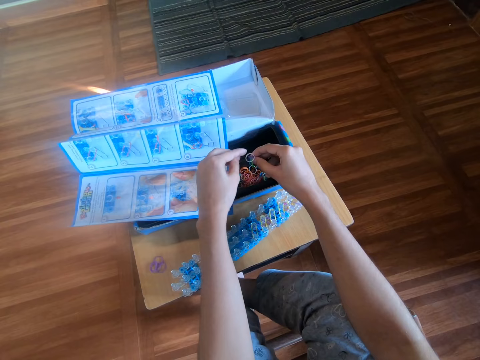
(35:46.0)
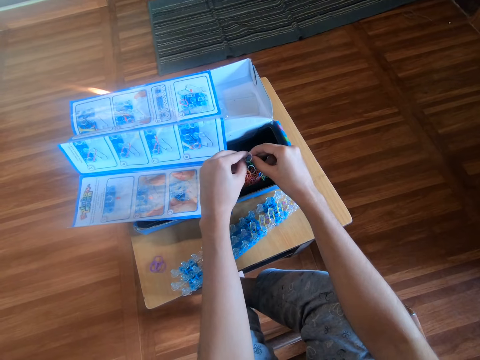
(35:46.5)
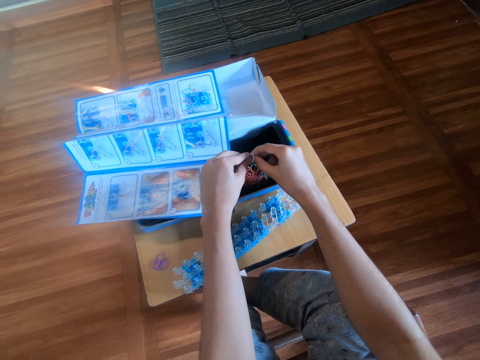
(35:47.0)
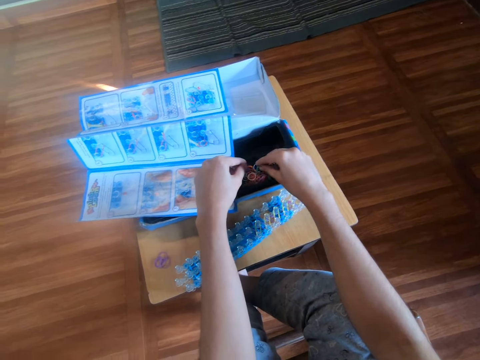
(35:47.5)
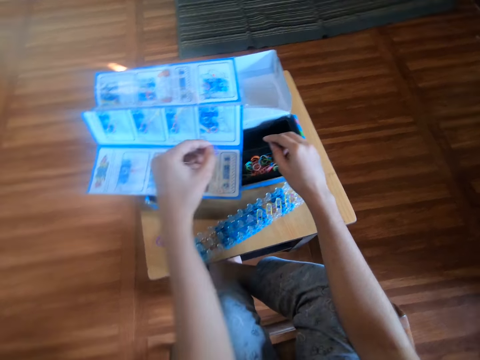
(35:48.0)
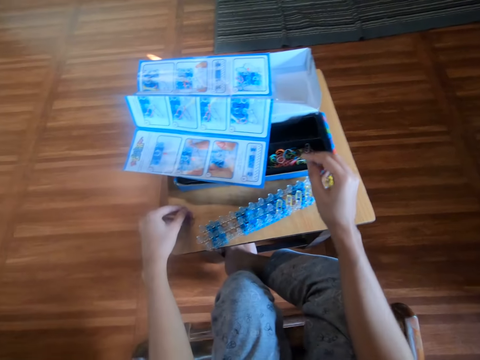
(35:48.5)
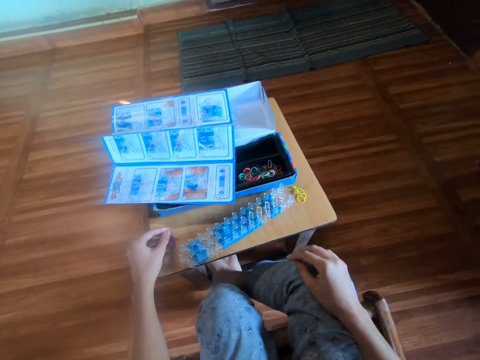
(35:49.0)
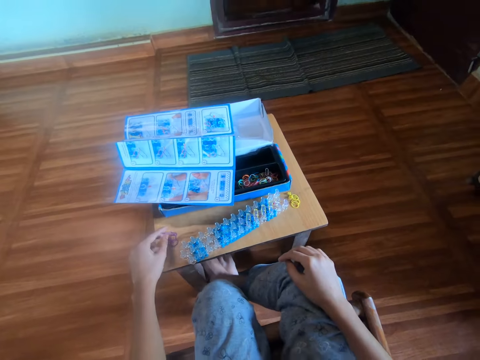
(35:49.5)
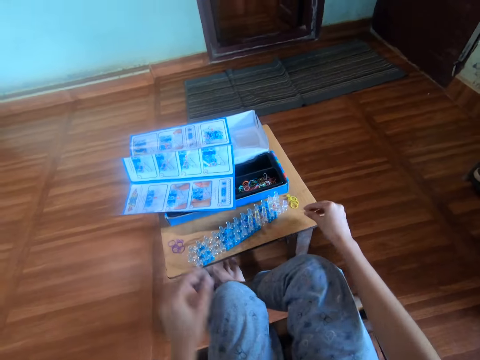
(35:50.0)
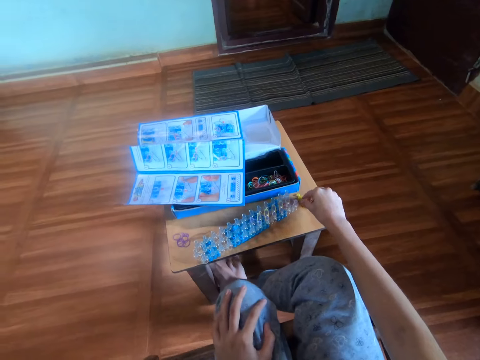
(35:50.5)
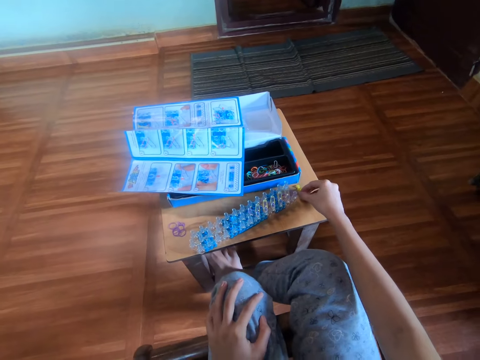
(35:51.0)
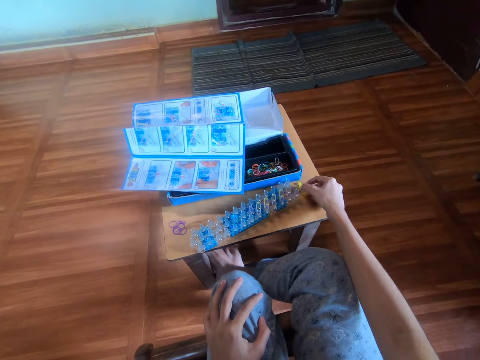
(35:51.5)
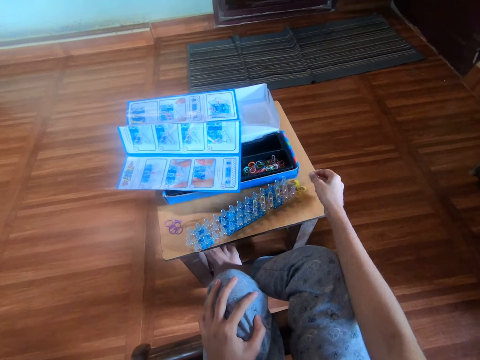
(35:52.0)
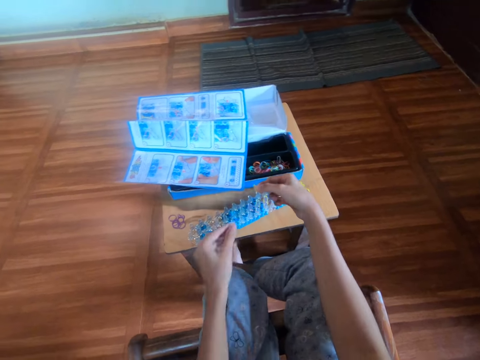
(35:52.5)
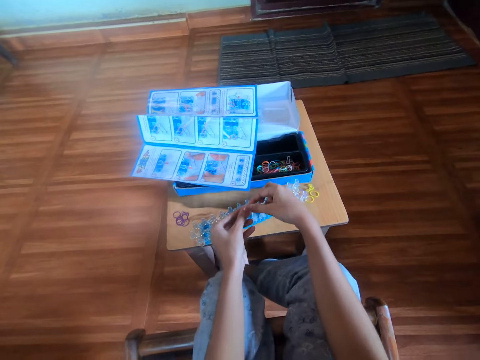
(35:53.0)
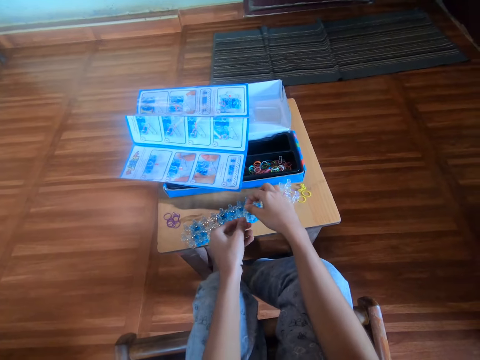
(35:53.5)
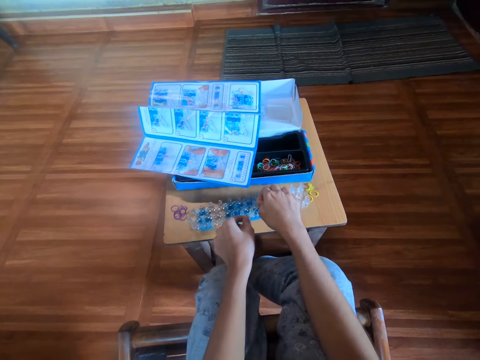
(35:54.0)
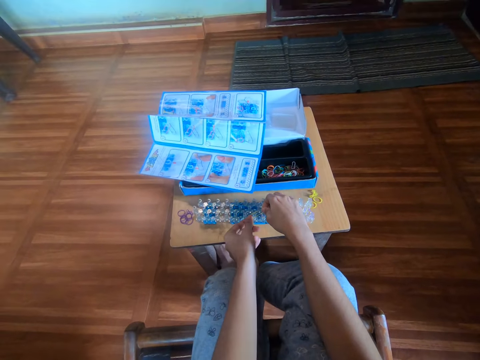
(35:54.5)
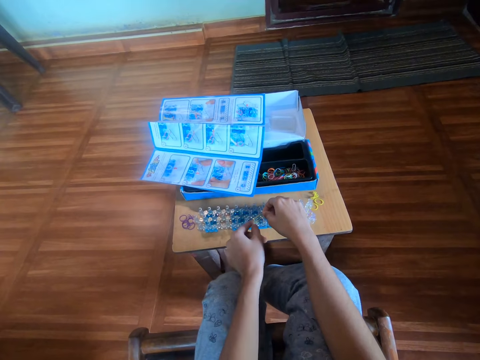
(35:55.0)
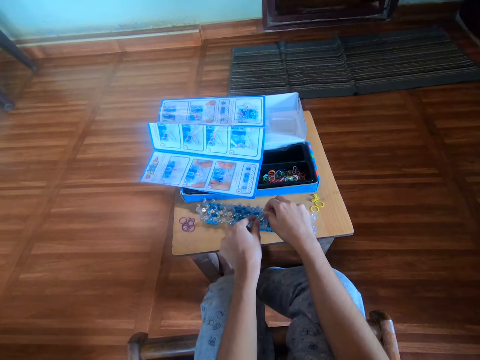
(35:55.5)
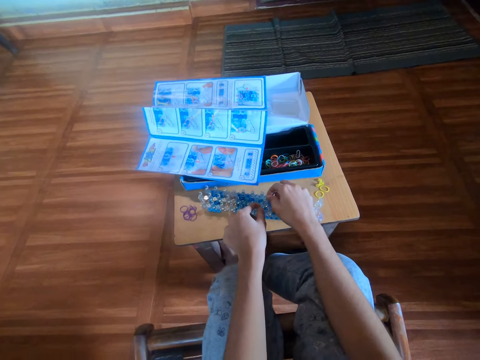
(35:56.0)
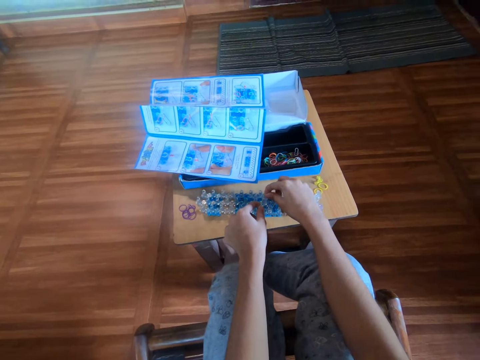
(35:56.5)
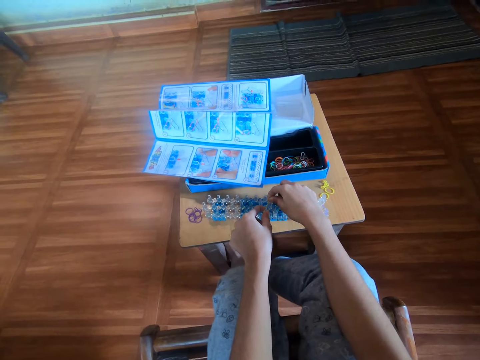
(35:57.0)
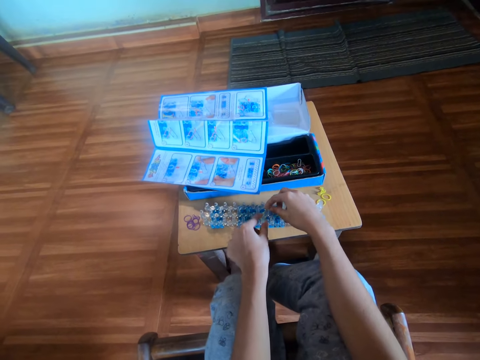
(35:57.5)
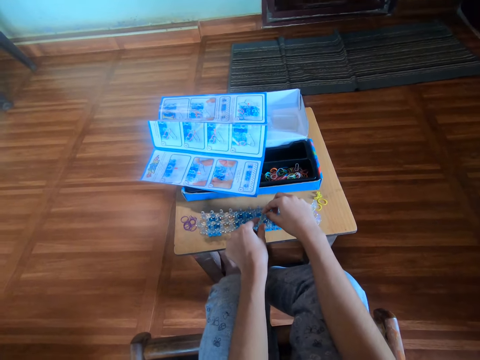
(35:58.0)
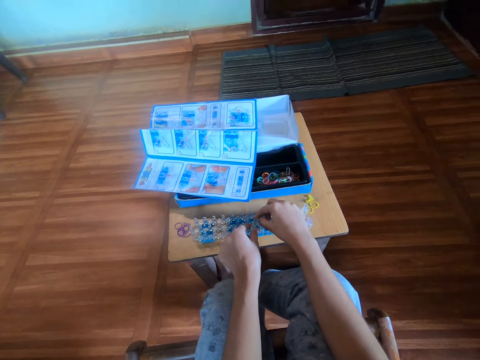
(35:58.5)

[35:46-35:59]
The camera wearer drops a rubber band on the left hand. He picks some colorful mini rubber bands from the box with his right hand. He passes the rubber bands to the left hand. He drops the rubber bands. He drops the purple mini rubber band on the table with his left hand. He holds his right knee. He holds his left knee. He picks the first yellow mini rubber band from the table with his right hand. He holds the first yellow mini rubber band with both hands. He passes the rubber band to the left hand. He pulls the rubber band. He puts the first yellow mini rubber band on a palette or loom board on the table with both hands.

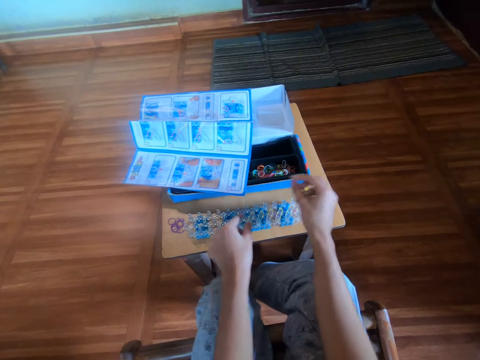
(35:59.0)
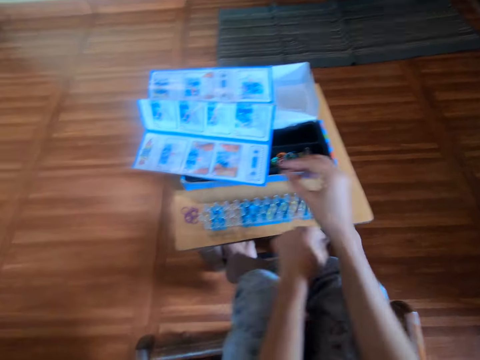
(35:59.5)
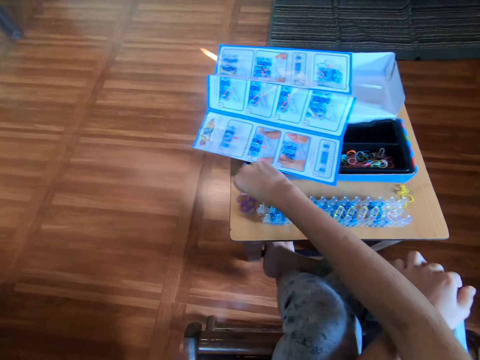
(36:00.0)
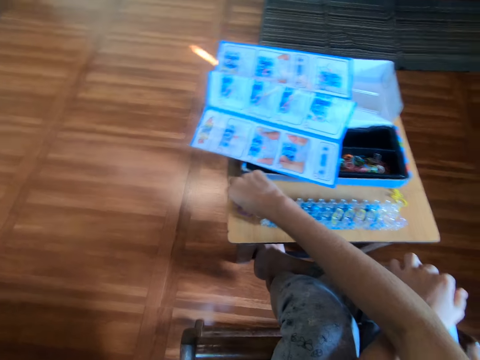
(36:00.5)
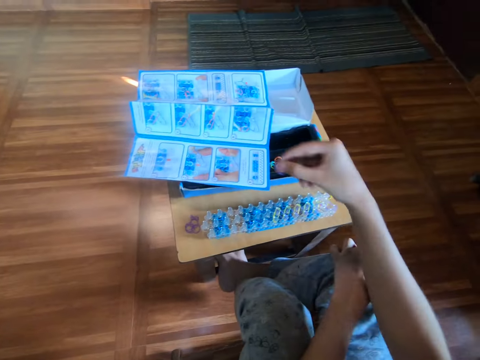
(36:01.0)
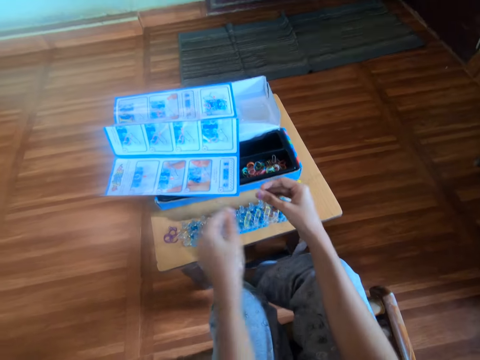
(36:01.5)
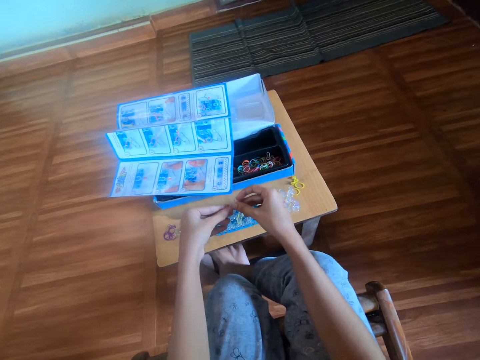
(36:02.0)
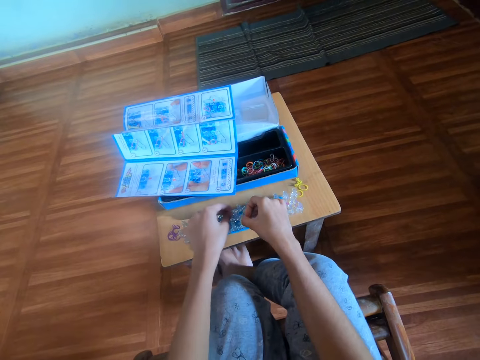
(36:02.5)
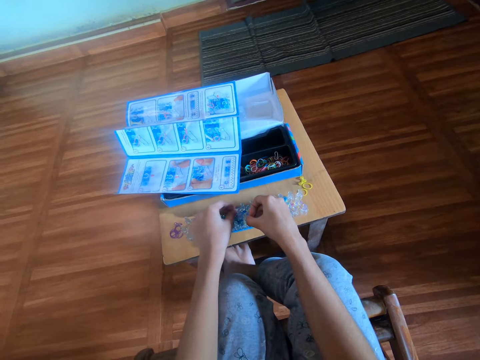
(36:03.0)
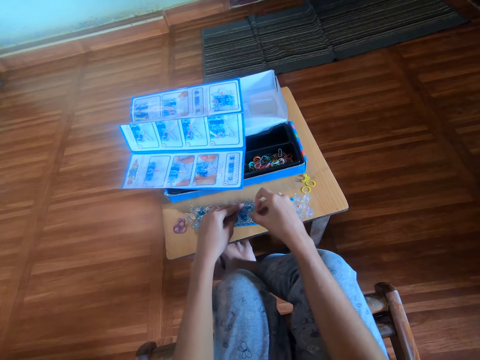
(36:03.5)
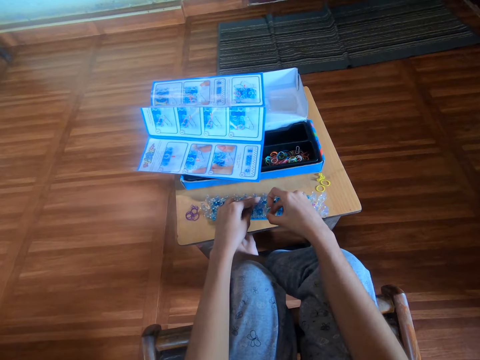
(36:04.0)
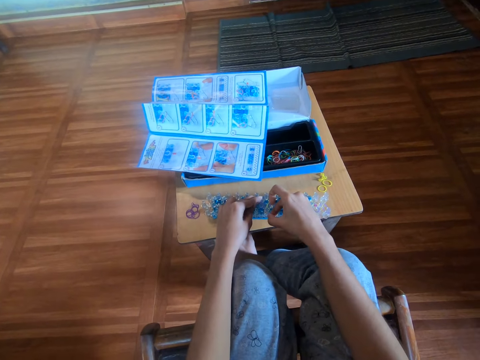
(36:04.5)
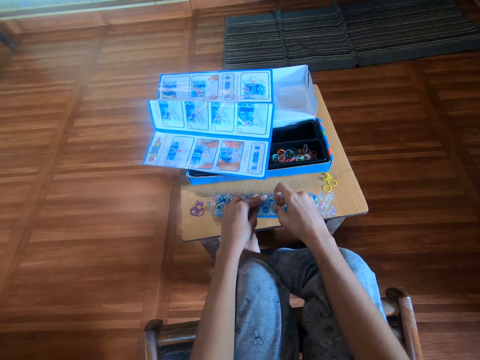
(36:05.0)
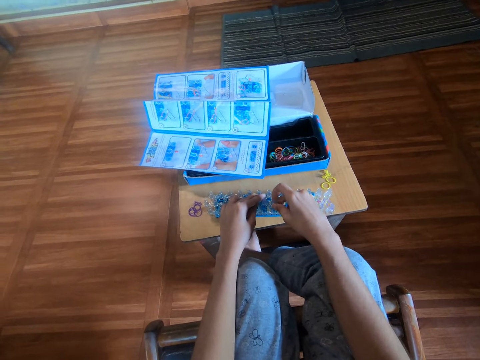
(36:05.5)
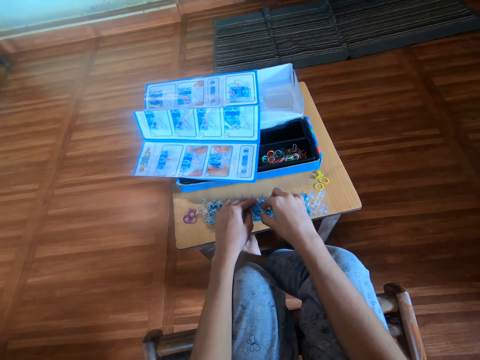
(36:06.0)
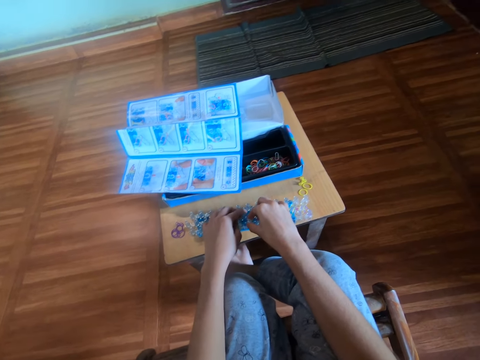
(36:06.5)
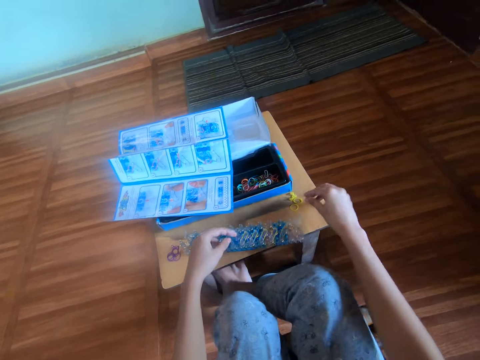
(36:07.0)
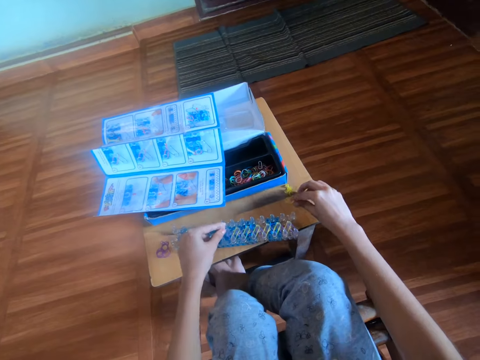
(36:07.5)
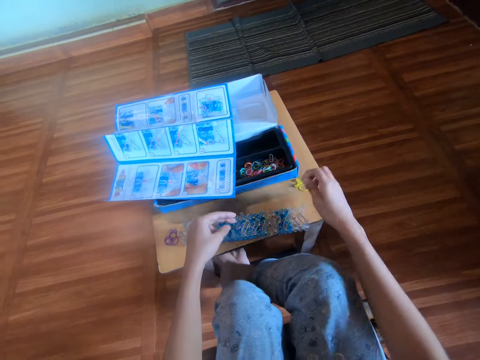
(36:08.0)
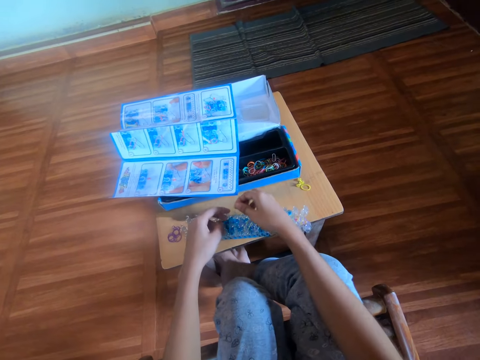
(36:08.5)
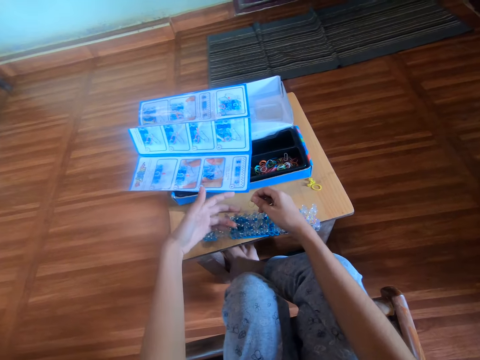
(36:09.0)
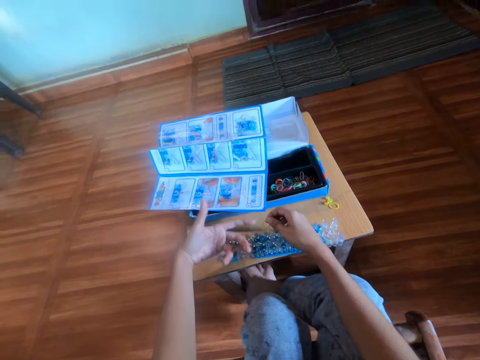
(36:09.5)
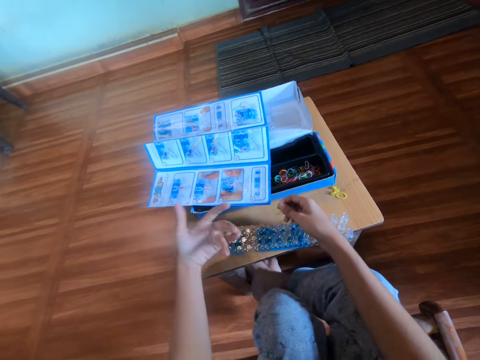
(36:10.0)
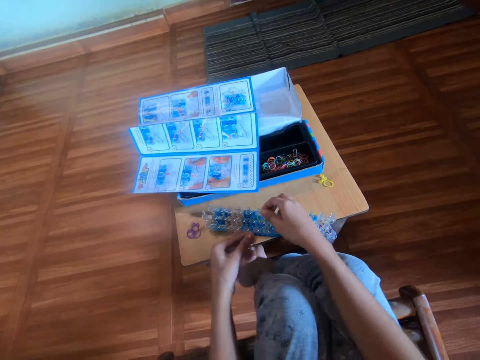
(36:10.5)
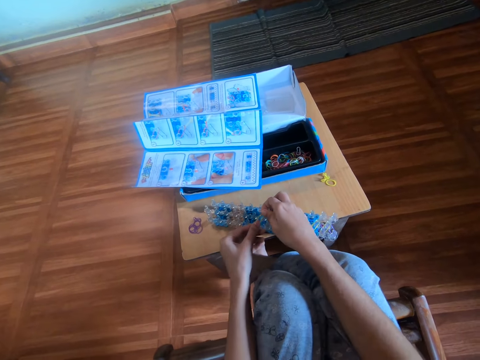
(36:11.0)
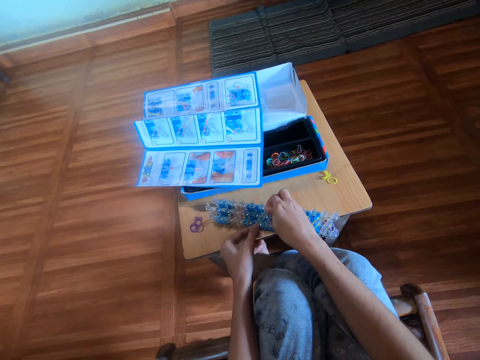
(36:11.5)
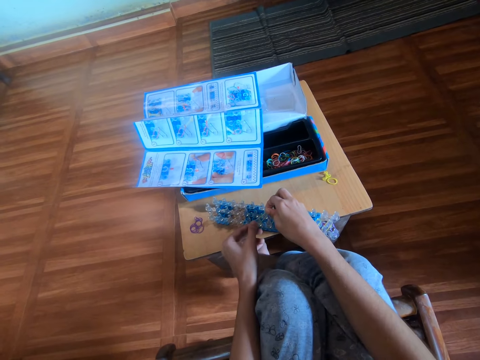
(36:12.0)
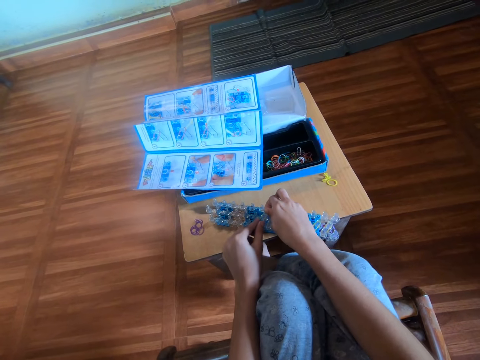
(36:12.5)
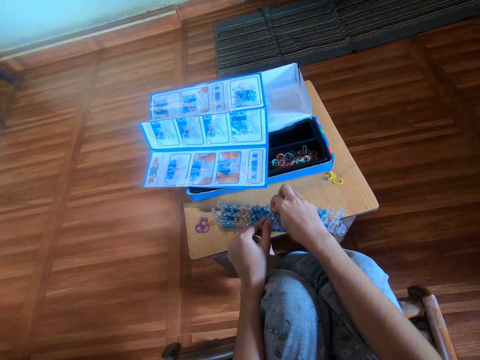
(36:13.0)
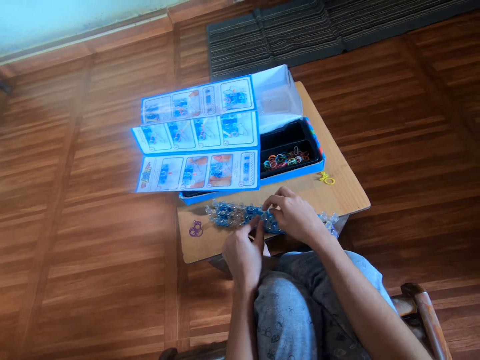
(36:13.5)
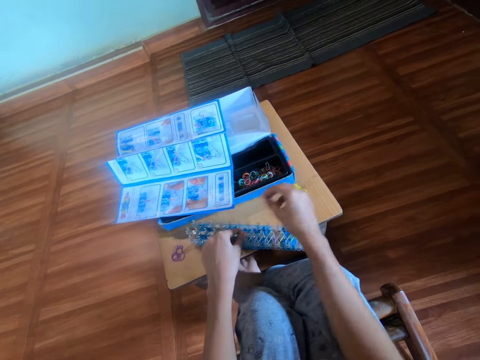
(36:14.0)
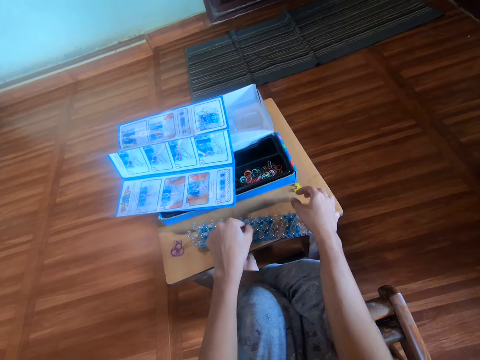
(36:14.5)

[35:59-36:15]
The camera wearer picks the first purple mini rubber band from the table with his right hand. He puts the first purple mini rubber band on the palette on the table with both hands. He picks the second yellow mini rubber band from the table with his right hand. He puts the second yellow mini rubber band on the palette on the table with both hands.
